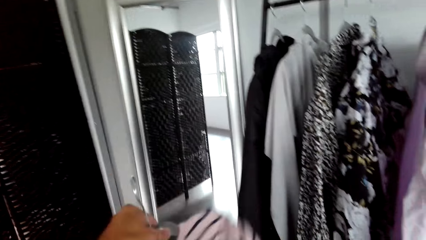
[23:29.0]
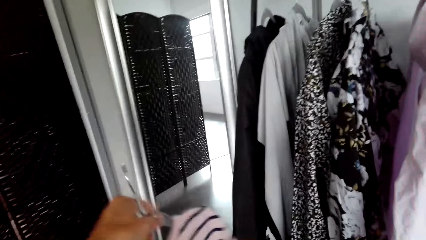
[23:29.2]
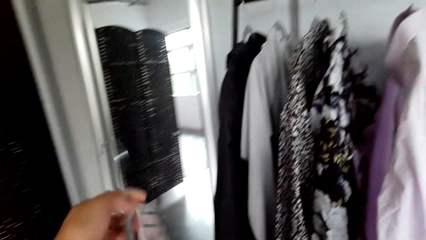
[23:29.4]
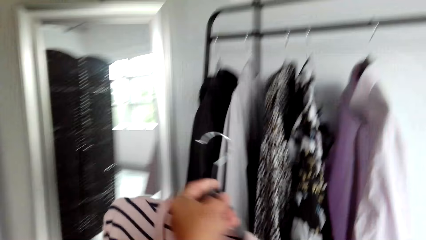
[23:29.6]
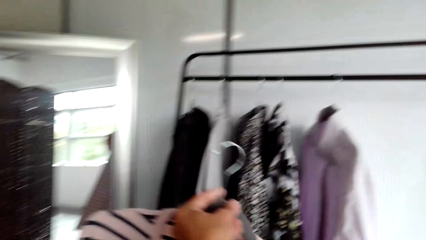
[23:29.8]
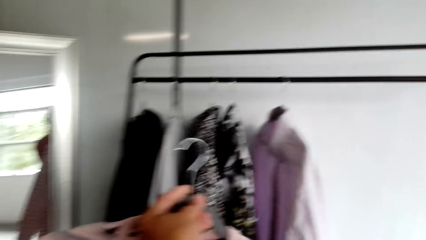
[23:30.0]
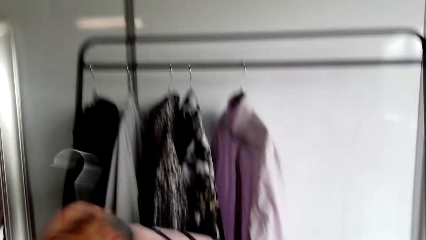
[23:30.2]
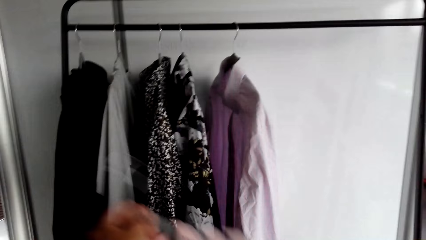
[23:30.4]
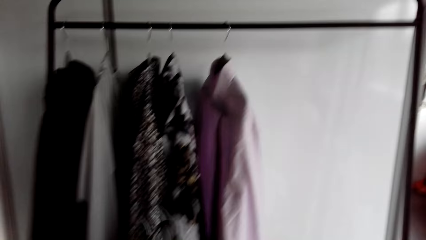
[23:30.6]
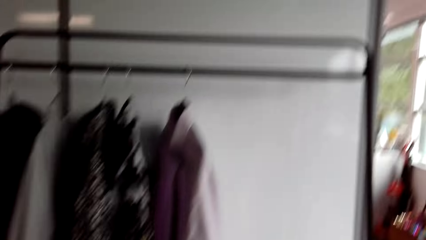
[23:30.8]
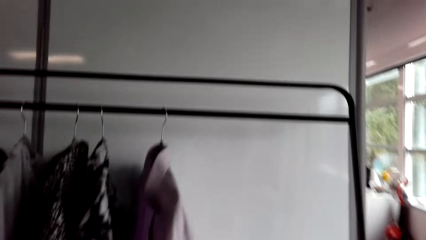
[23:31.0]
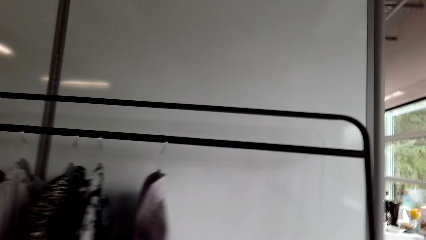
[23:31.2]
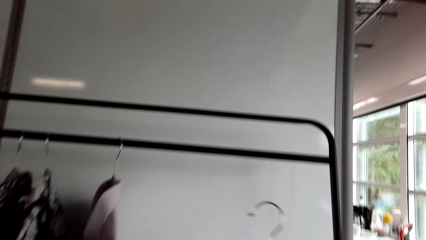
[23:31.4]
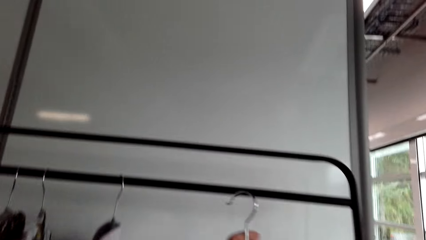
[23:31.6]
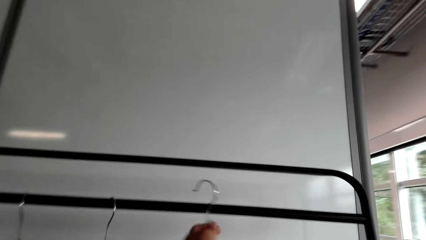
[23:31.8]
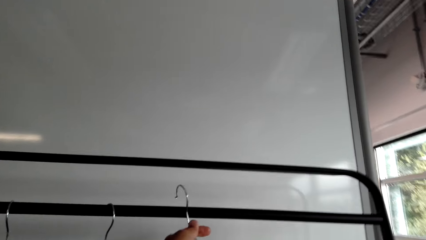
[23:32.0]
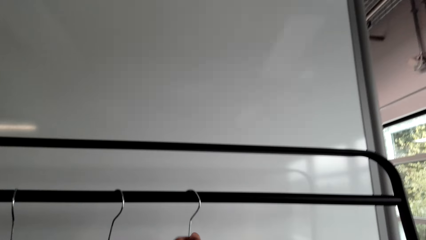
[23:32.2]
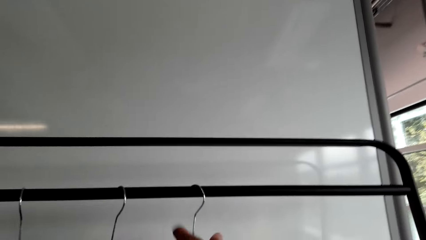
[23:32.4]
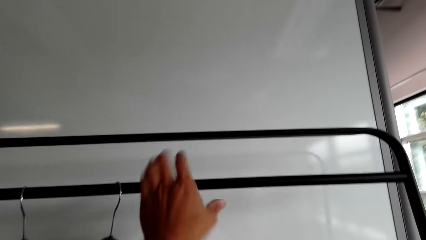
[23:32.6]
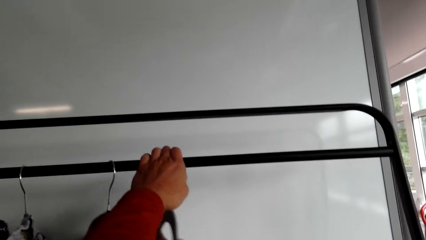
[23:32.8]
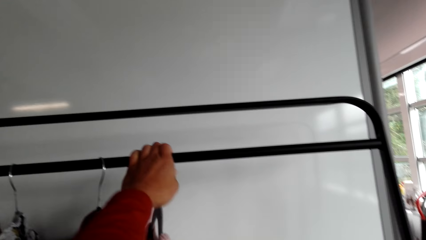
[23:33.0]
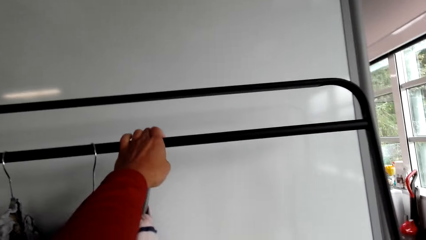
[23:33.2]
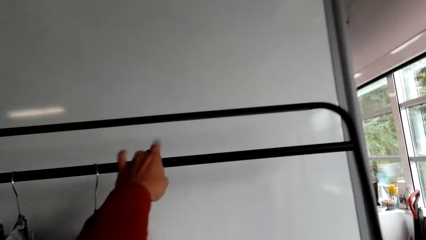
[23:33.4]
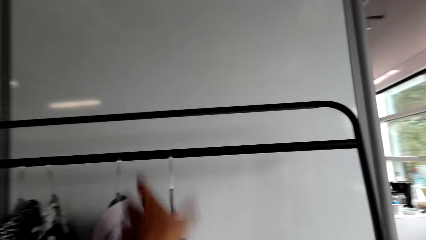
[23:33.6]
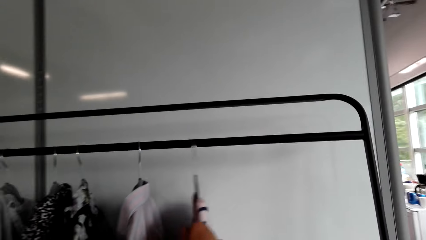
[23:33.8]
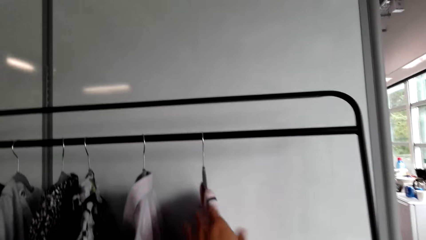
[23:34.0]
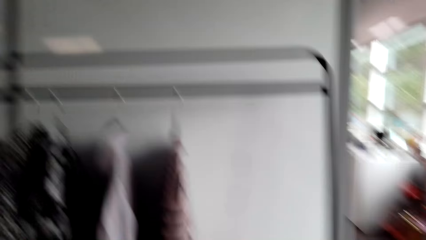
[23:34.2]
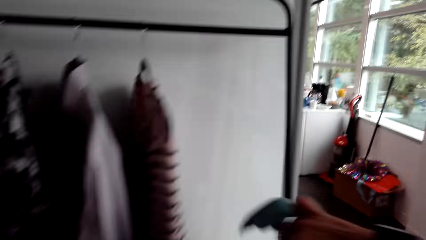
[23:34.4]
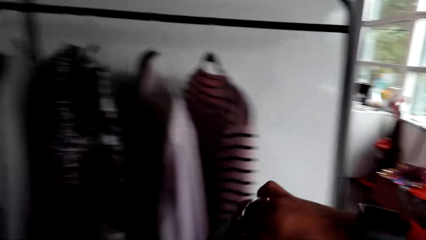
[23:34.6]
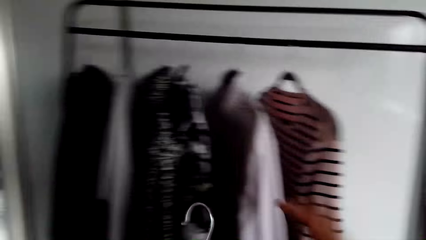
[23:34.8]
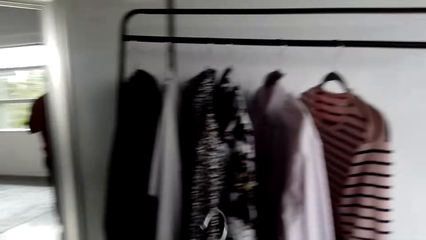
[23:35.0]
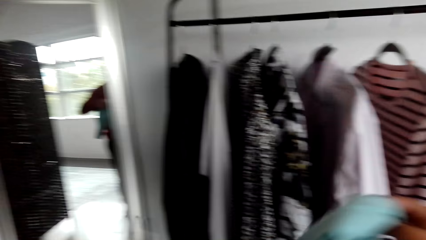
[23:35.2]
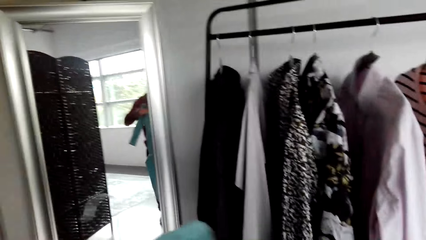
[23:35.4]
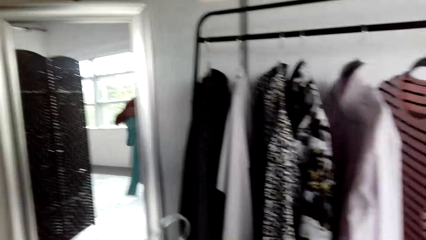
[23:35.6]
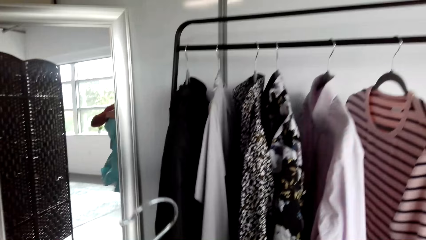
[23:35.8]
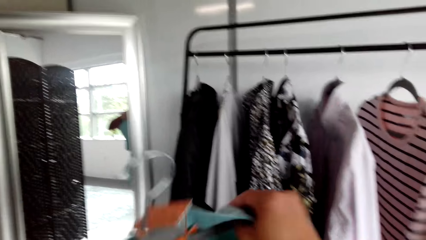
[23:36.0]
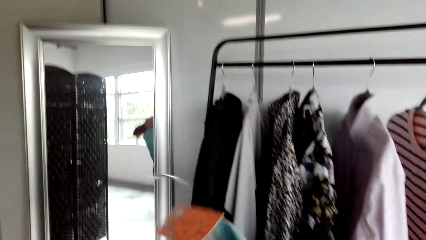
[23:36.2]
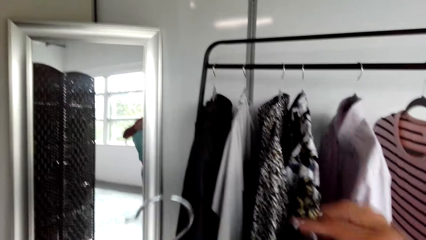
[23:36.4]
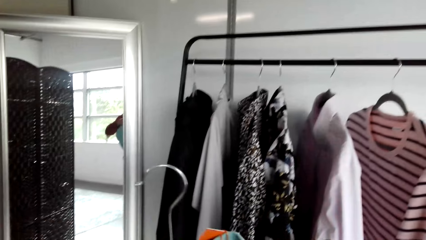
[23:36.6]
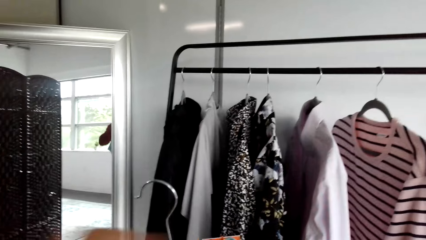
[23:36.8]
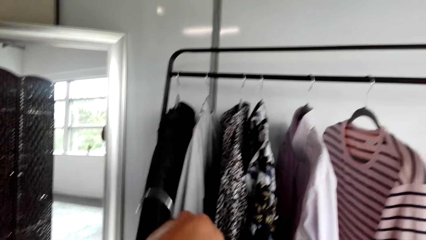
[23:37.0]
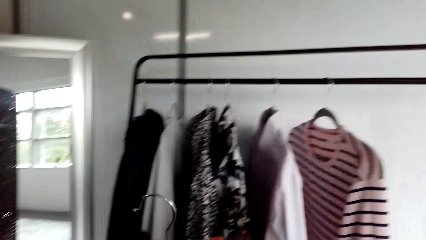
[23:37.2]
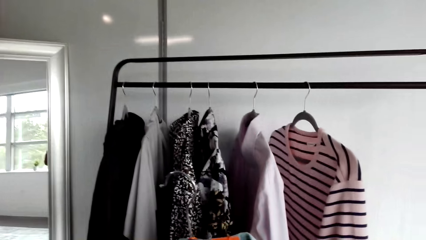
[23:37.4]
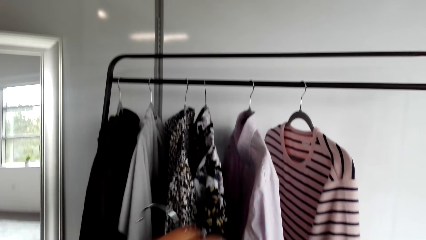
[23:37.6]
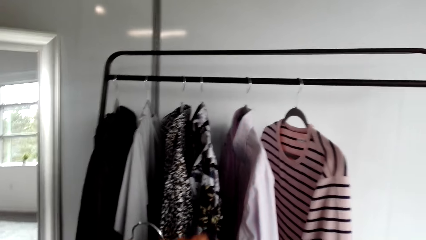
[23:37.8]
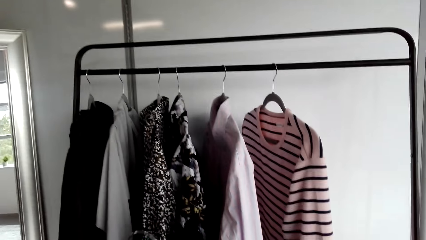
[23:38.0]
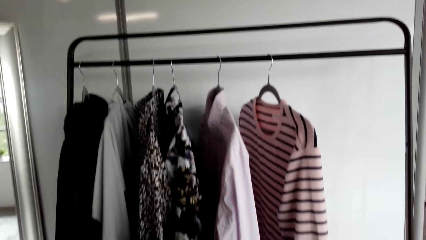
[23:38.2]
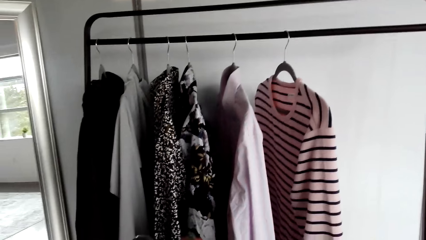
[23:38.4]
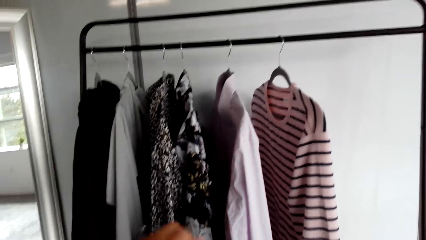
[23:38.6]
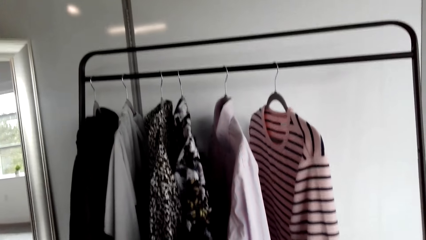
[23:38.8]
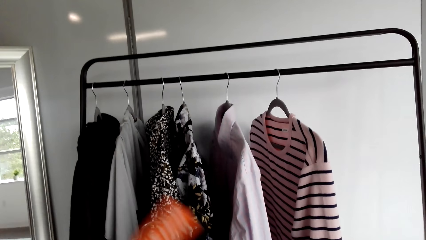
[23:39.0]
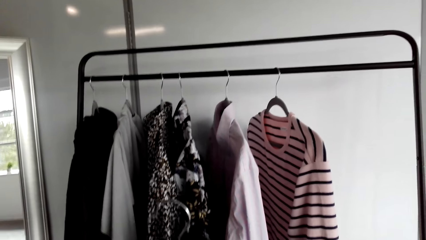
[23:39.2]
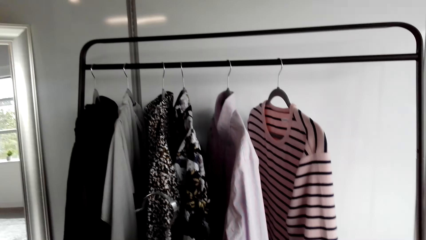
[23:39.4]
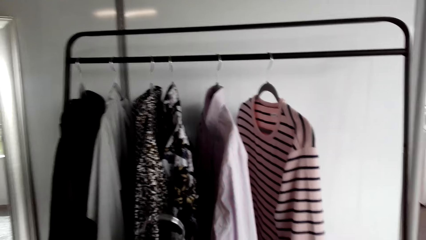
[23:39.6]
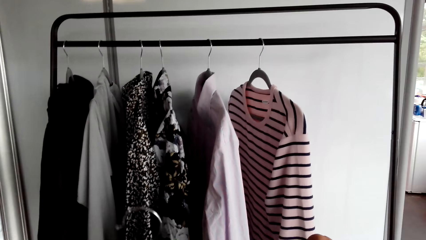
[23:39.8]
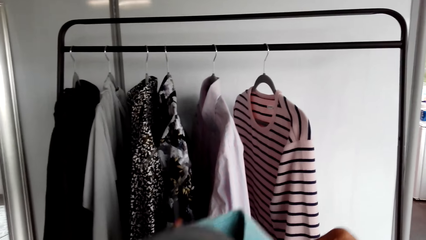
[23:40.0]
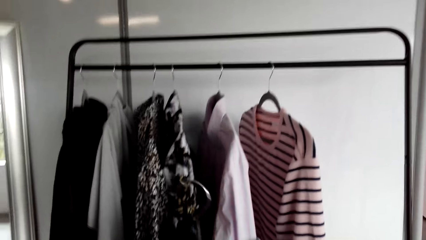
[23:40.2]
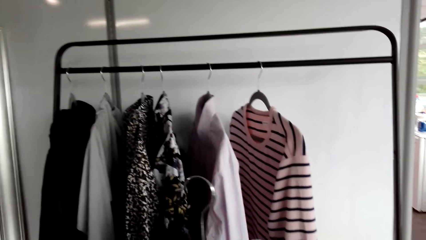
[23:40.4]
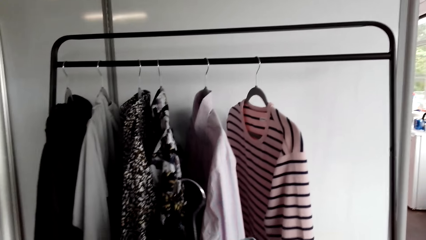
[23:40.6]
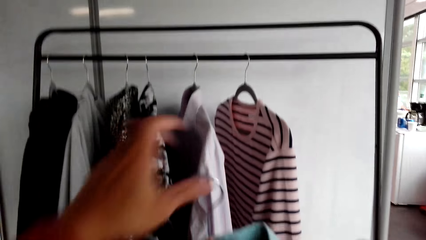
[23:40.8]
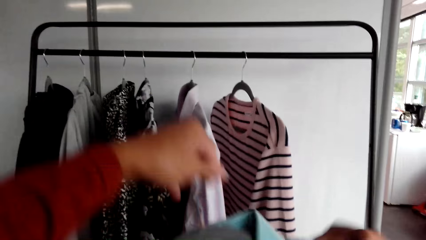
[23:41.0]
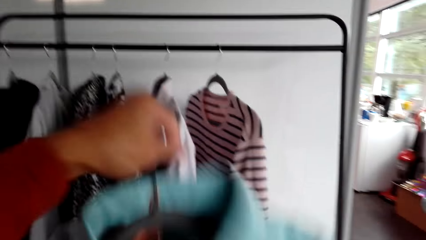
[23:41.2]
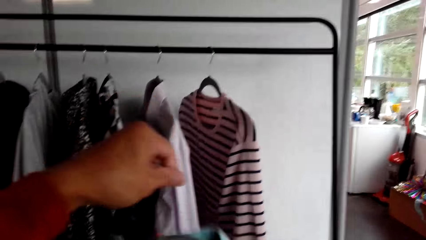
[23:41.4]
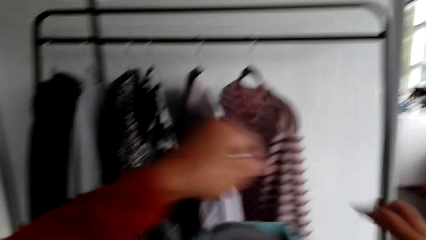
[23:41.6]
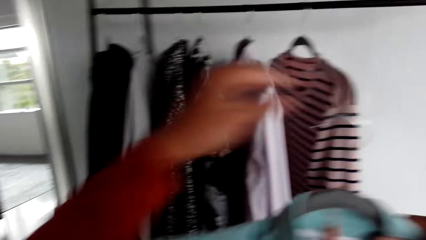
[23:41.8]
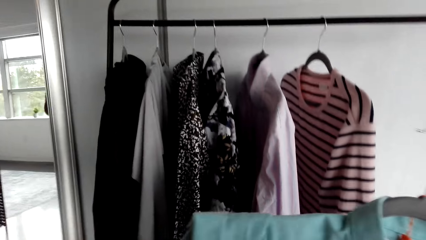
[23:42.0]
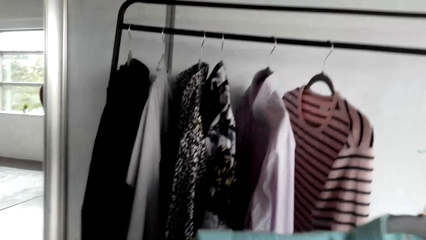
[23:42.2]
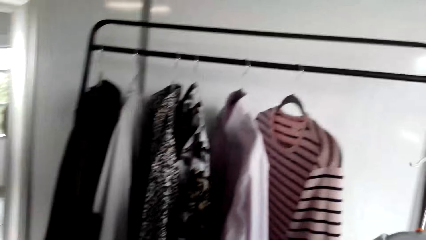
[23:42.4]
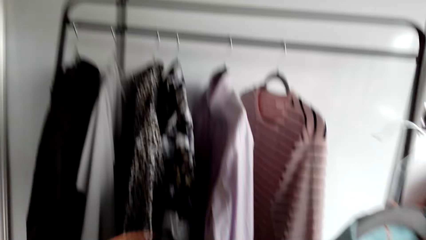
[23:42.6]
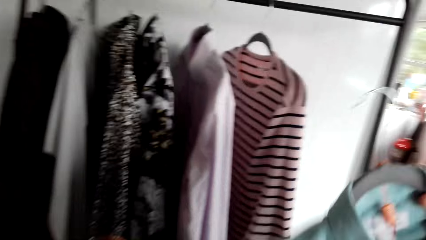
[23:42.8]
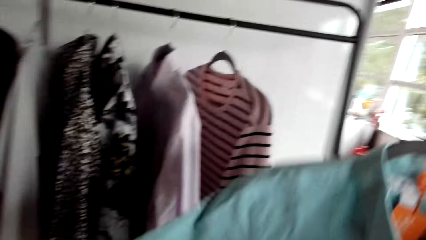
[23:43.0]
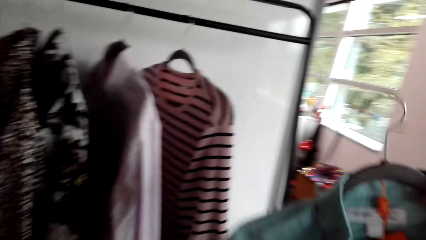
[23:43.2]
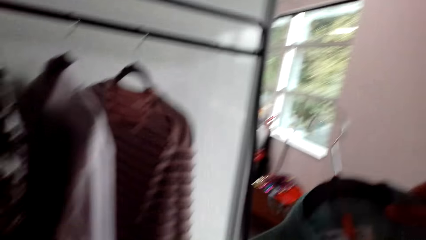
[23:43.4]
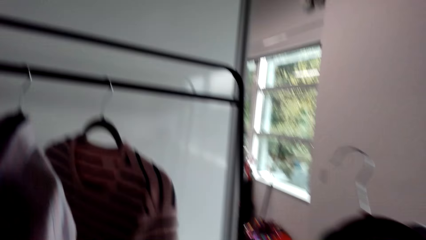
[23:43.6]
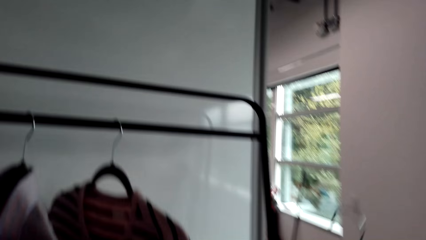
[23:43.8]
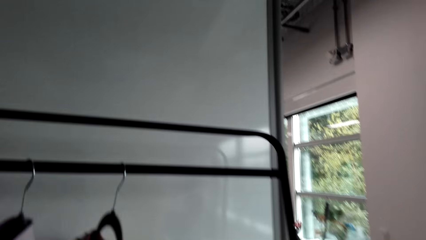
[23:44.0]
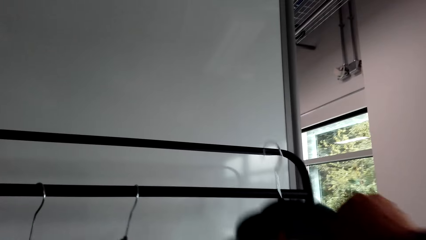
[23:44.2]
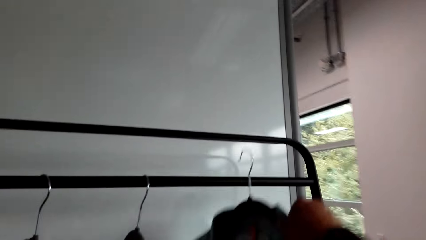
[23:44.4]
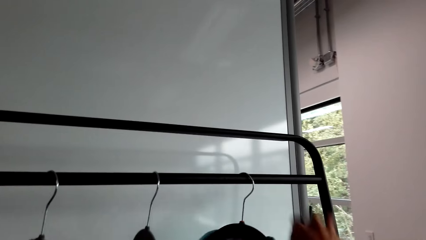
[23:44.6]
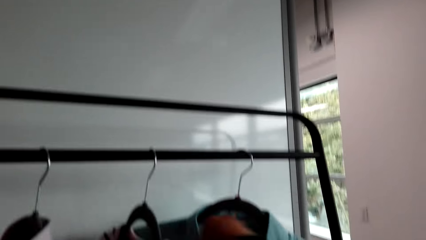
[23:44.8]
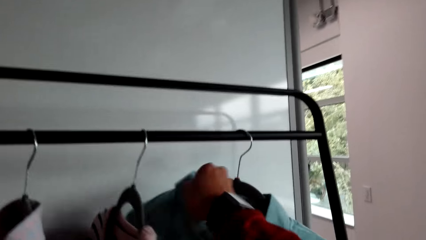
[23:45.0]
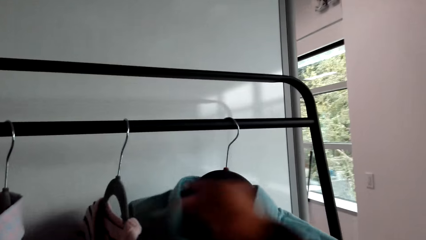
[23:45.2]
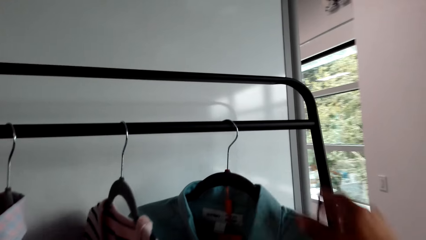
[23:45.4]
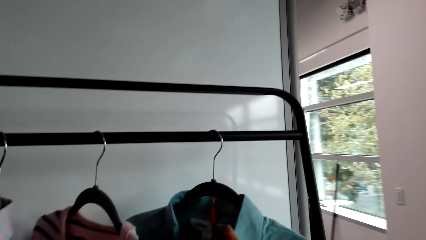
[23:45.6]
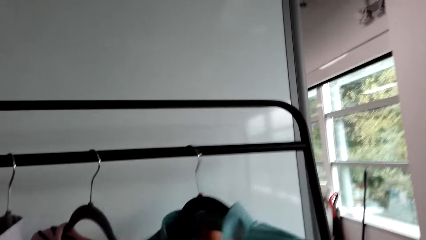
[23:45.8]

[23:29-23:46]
The camera wearer hangs the shirts on the cloth hanger.
